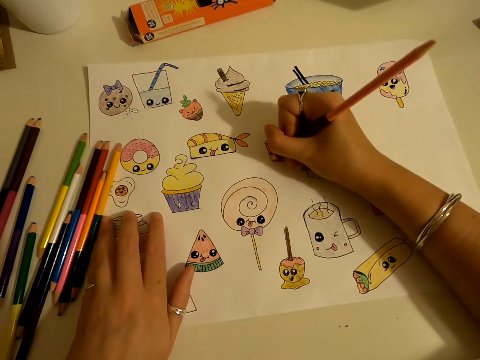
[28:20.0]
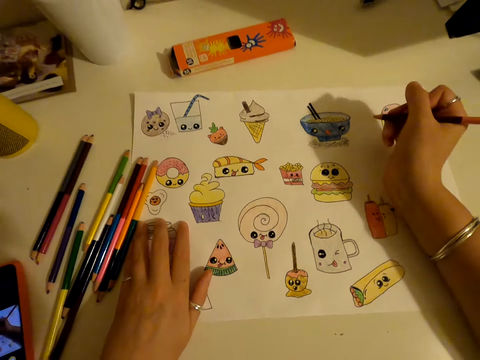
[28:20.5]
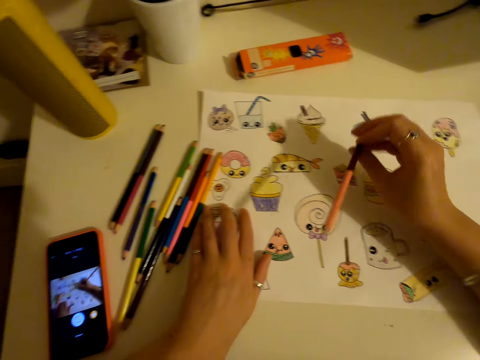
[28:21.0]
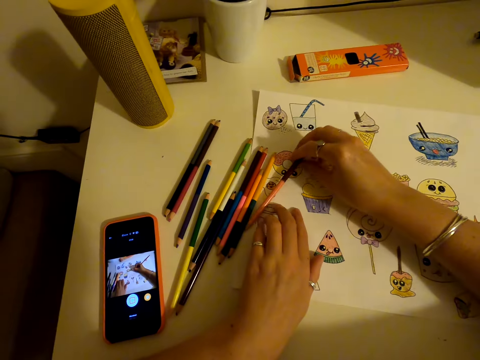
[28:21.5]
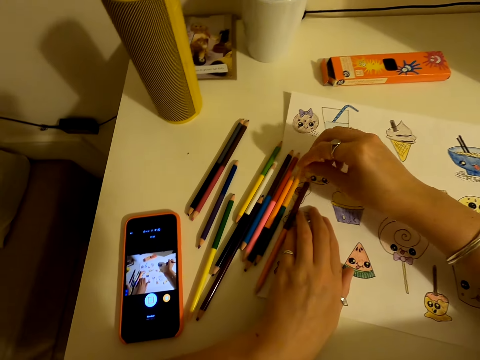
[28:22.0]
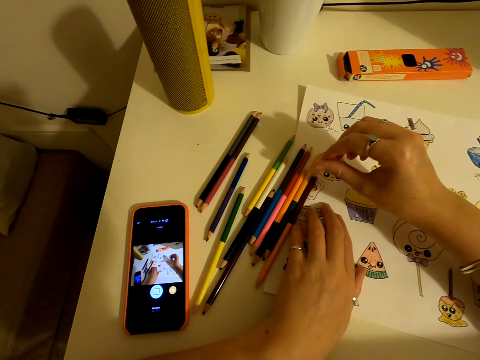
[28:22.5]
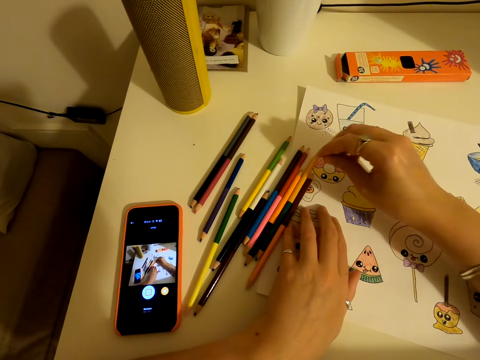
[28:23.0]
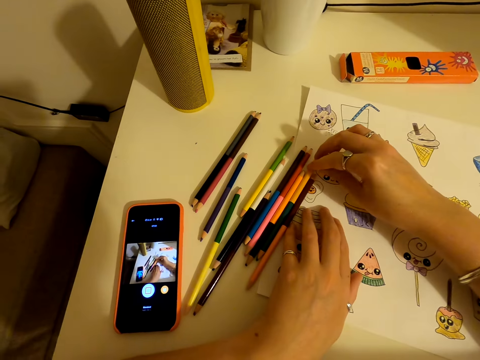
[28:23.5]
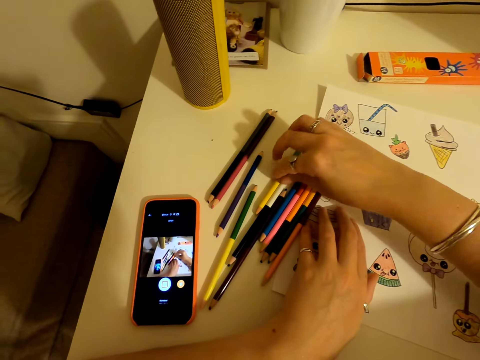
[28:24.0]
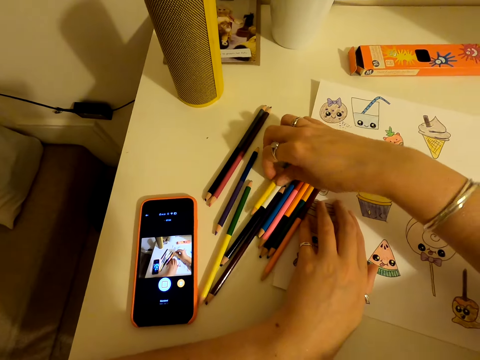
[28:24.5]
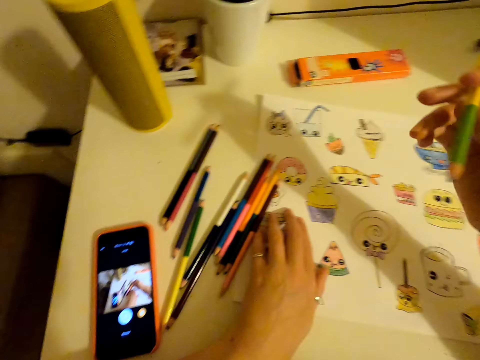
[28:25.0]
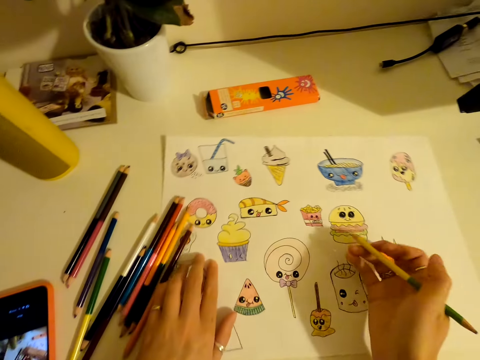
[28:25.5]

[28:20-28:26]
The camera wearer places a colour pencil on the table. They pick up the colour pencil from the table.

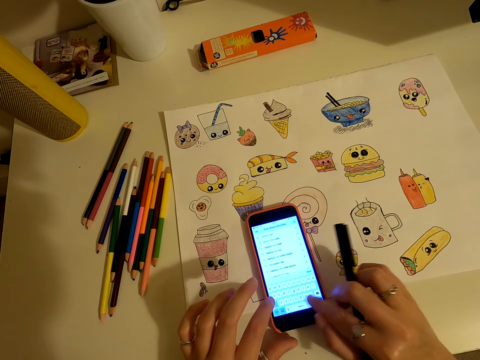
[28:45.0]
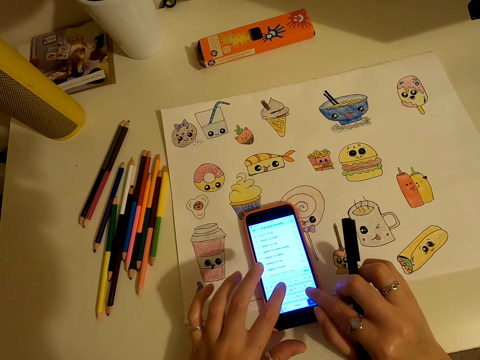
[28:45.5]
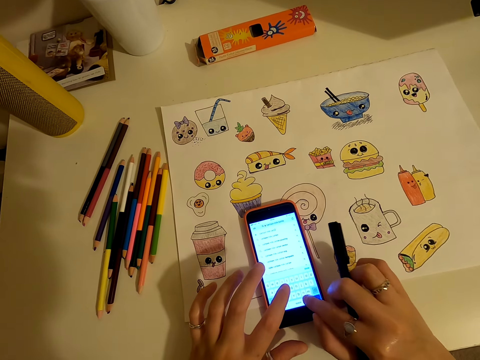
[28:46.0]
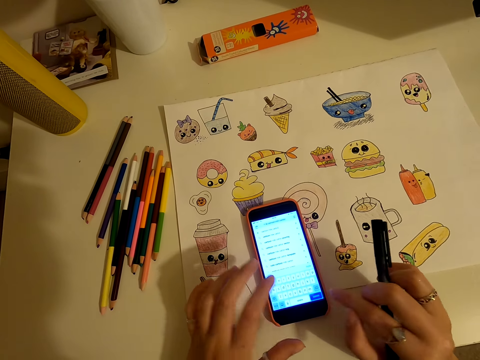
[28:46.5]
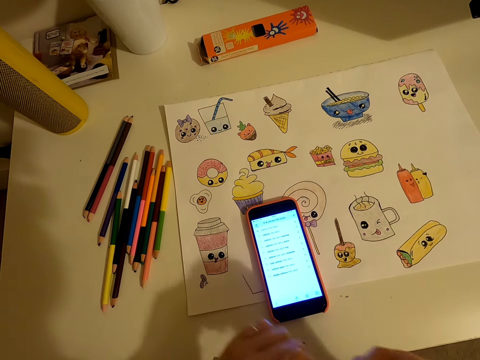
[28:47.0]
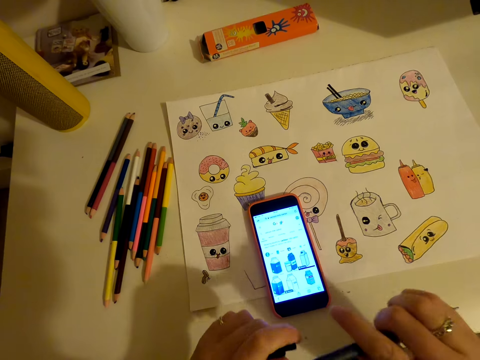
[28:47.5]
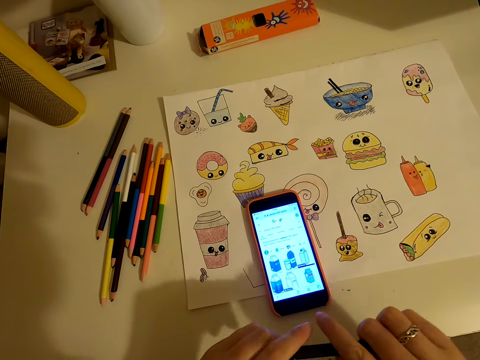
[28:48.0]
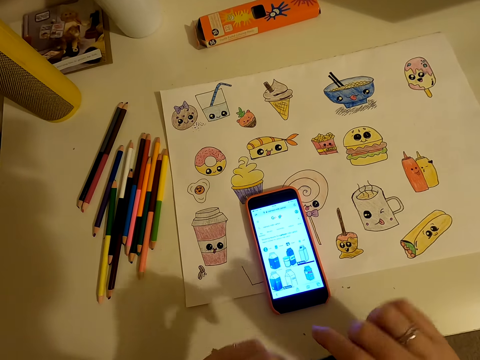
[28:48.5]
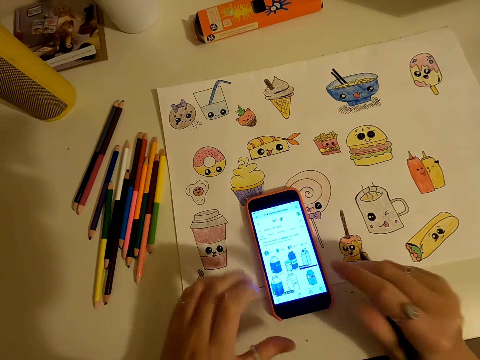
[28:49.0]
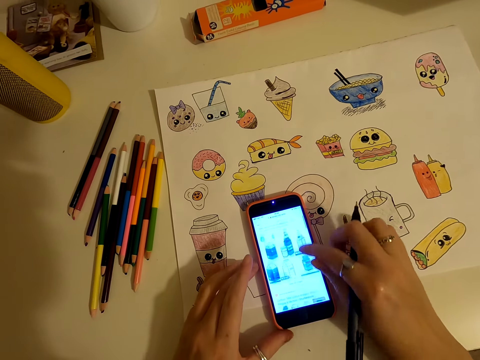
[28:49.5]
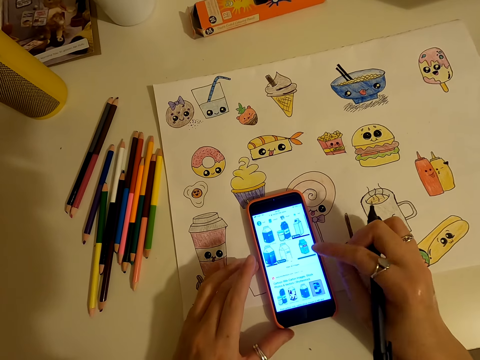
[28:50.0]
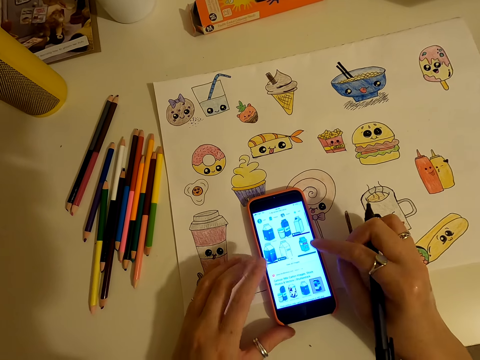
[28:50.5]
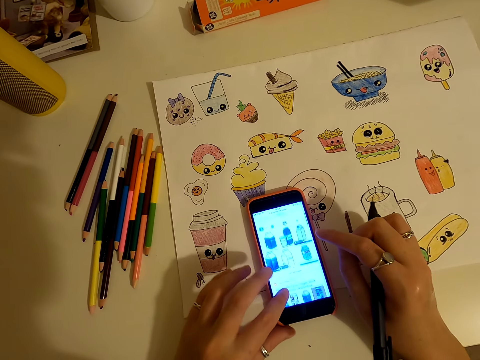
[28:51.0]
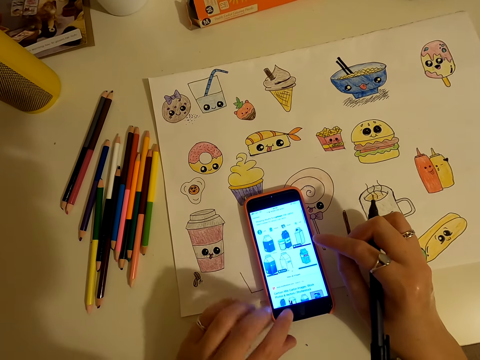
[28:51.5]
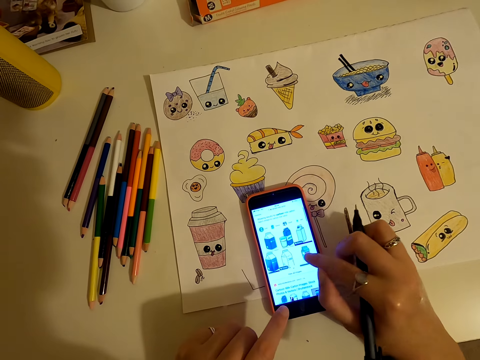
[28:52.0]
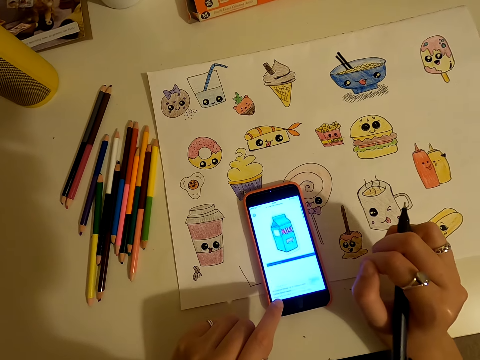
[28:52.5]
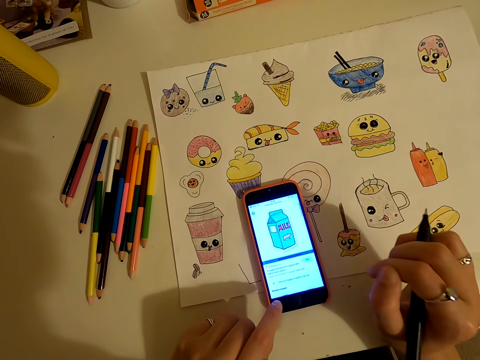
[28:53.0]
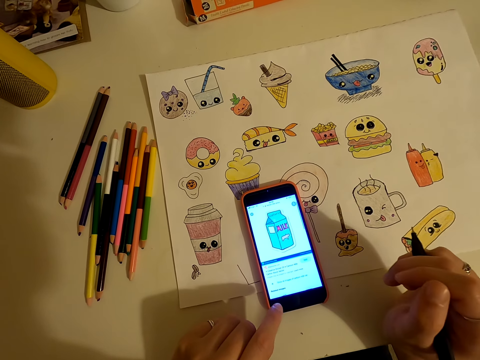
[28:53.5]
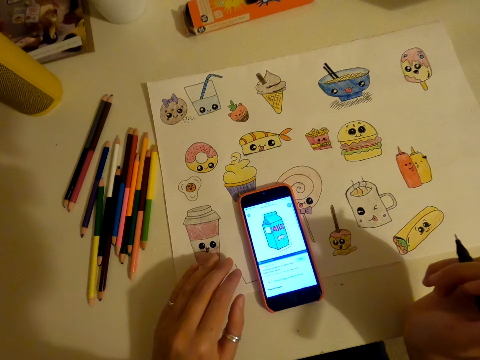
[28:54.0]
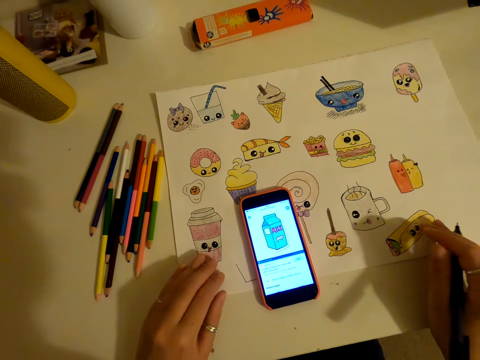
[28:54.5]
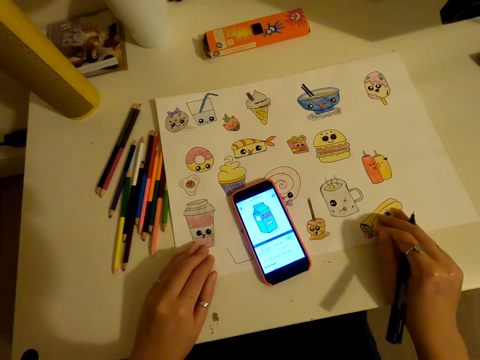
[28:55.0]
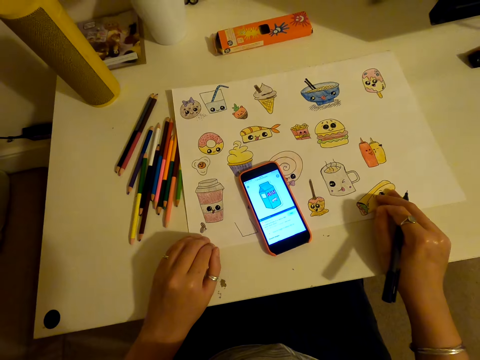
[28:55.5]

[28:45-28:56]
The camera wearer removes the pen cover. They scroll the phone.

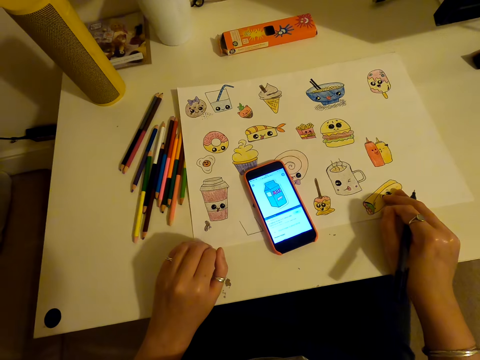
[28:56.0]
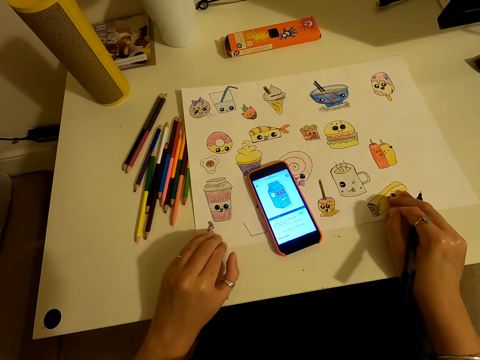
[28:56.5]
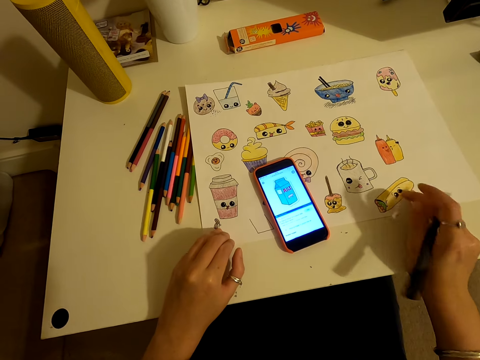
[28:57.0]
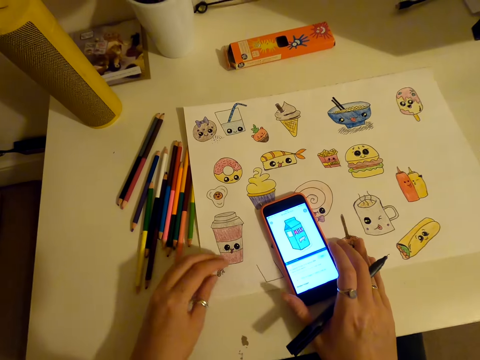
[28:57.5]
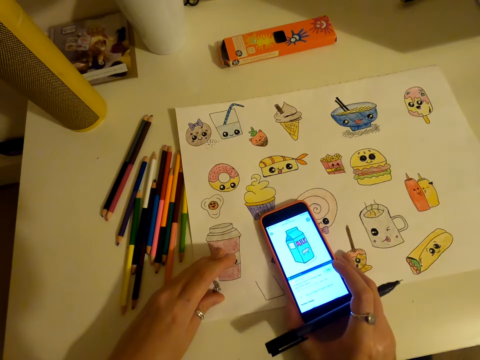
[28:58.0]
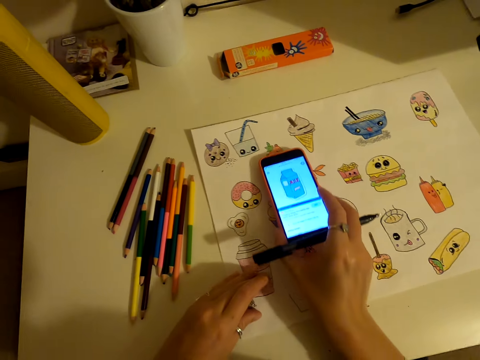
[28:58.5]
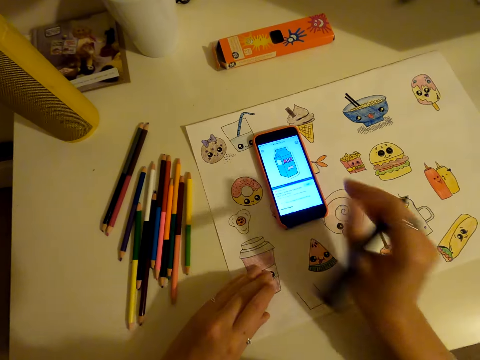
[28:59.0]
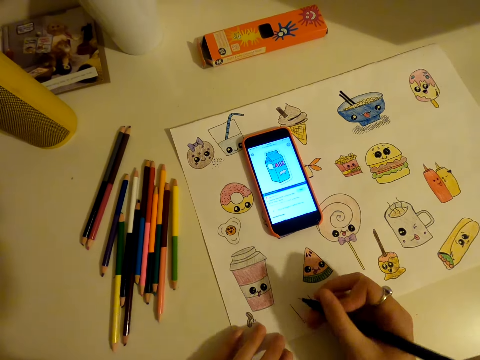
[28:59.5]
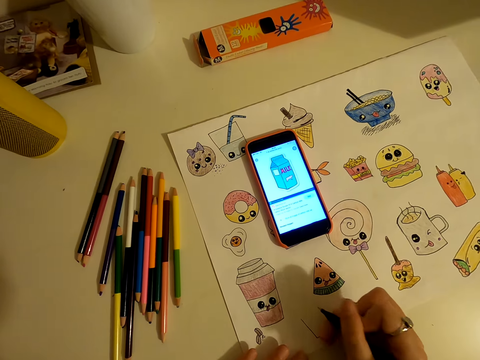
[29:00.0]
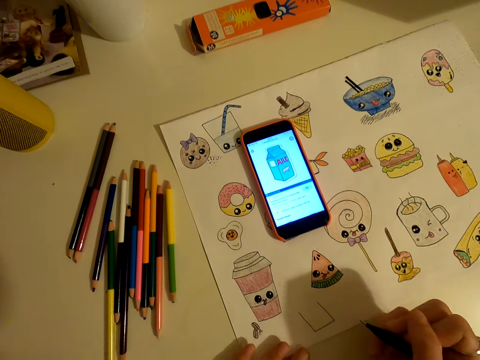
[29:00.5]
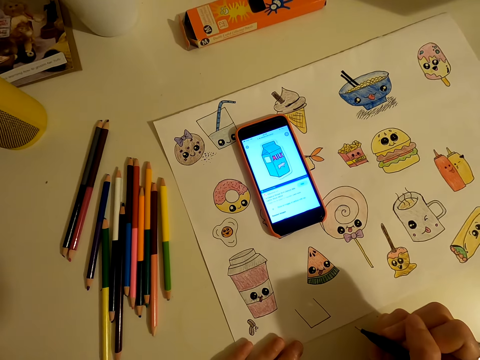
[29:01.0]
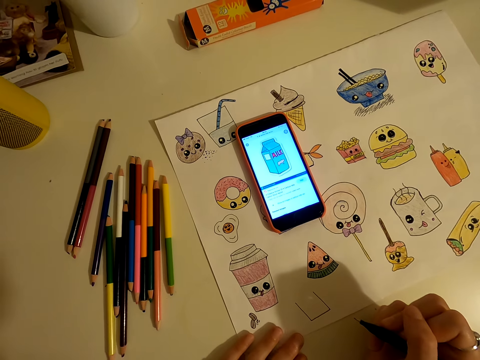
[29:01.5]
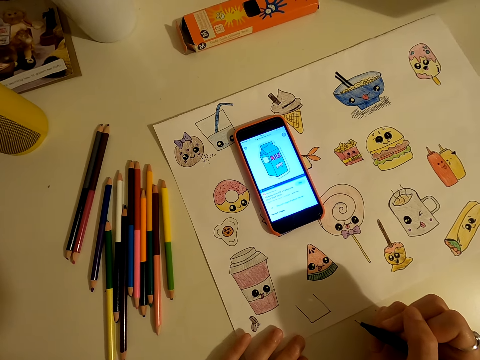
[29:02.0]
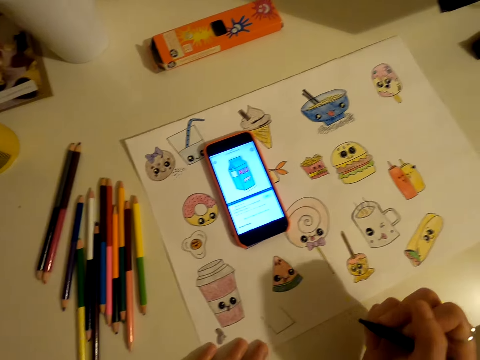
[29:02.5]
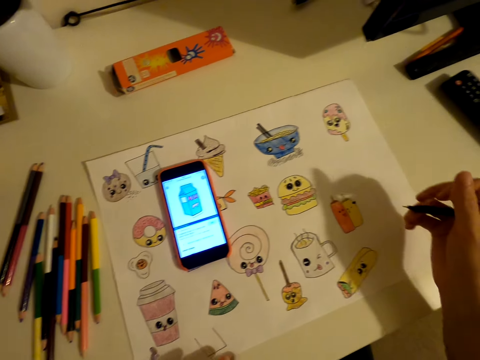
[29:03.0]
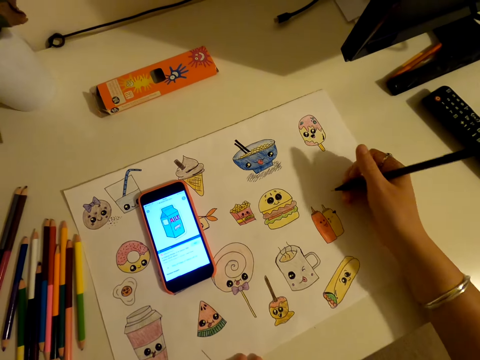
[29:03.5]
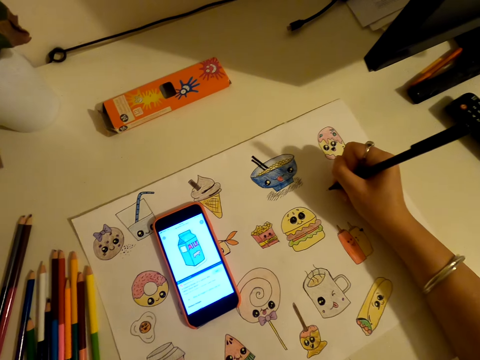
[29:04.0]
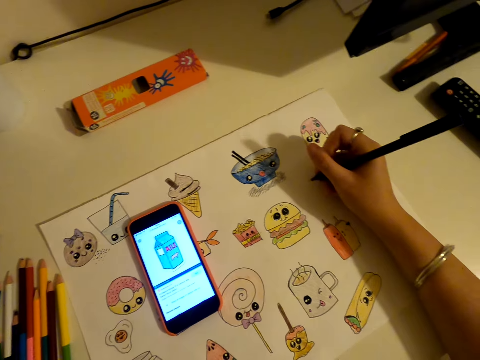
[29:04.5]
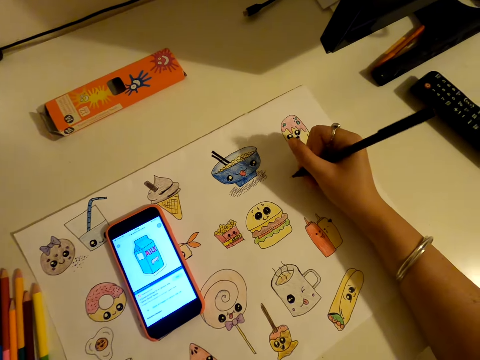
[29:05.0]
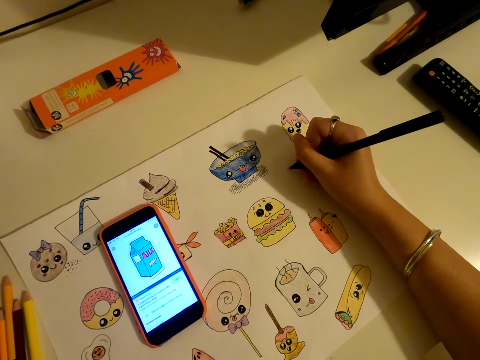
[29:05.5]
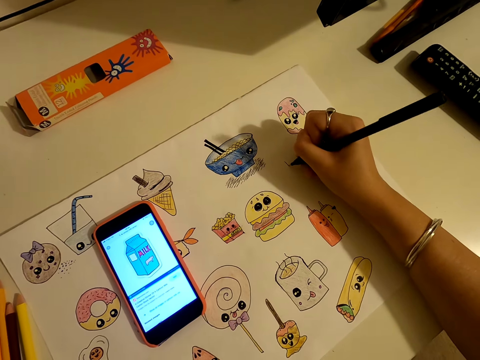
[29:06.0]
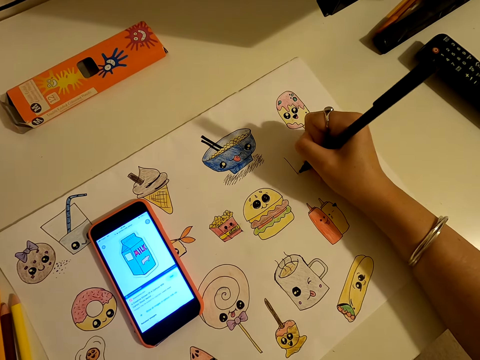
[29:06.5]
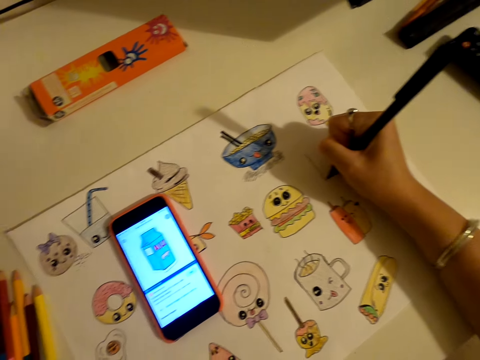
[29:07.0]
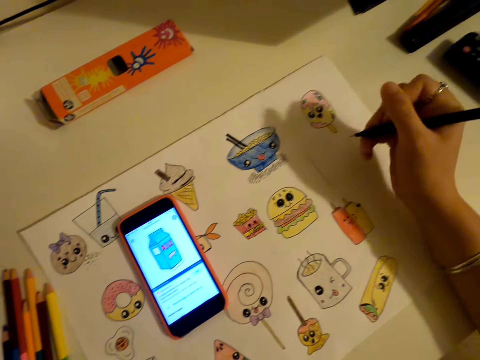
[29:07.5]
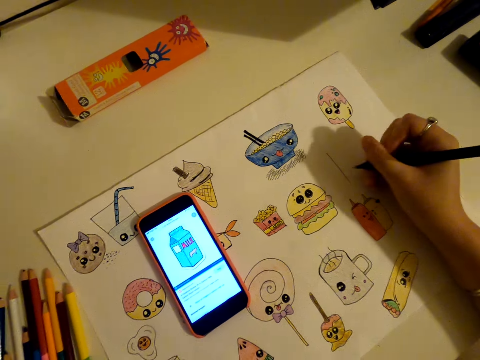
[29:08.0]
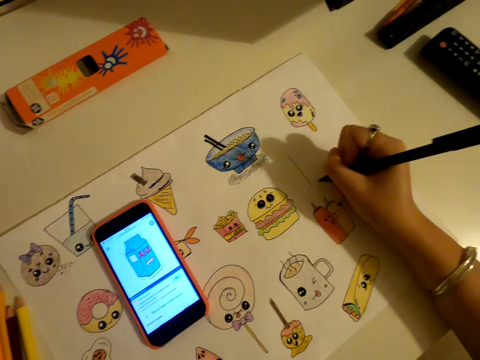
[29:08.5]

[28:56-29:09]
The camera wearer moves the phone. They draw on the piece of paper.
